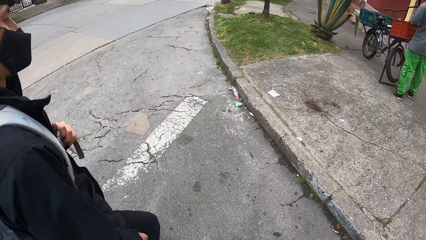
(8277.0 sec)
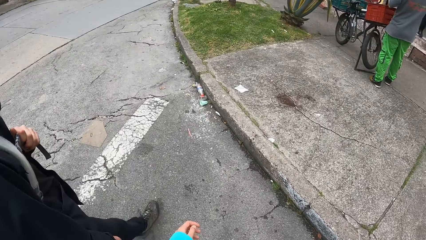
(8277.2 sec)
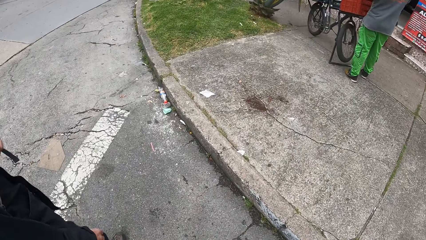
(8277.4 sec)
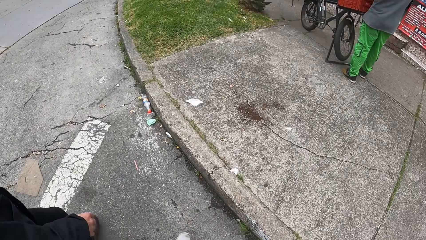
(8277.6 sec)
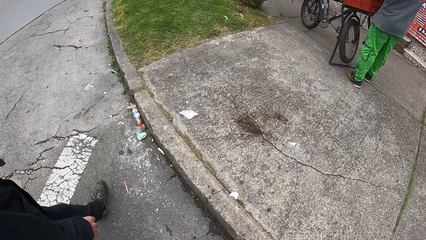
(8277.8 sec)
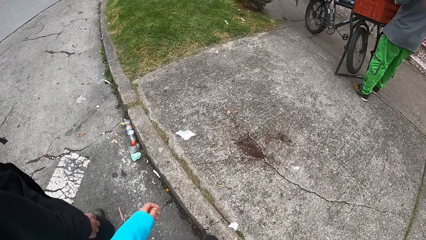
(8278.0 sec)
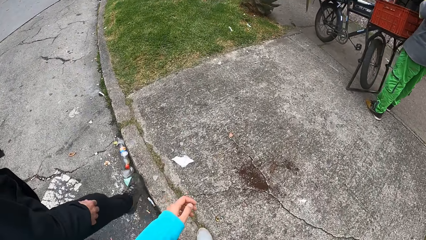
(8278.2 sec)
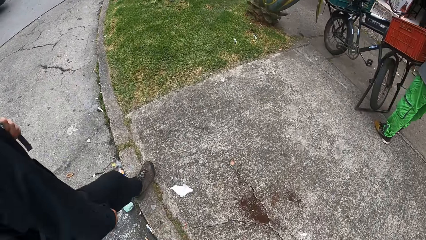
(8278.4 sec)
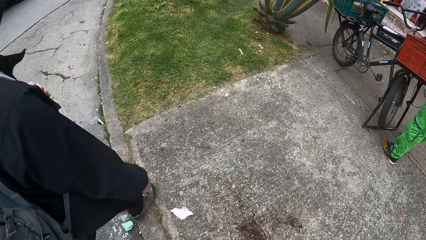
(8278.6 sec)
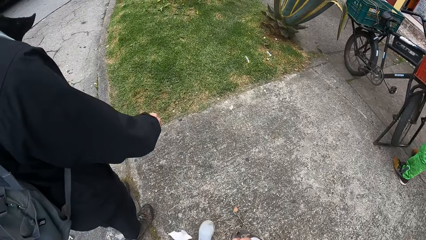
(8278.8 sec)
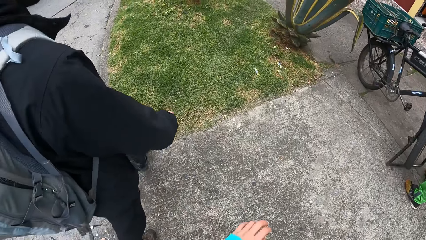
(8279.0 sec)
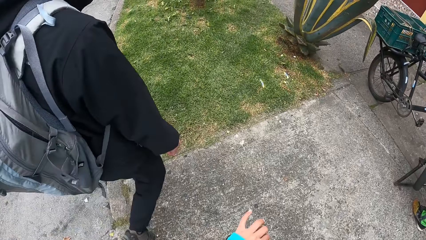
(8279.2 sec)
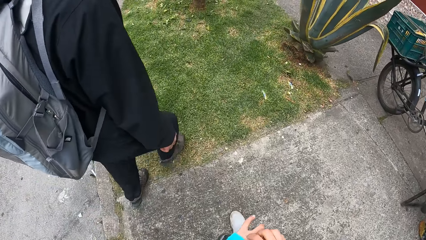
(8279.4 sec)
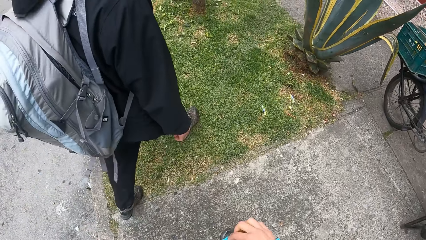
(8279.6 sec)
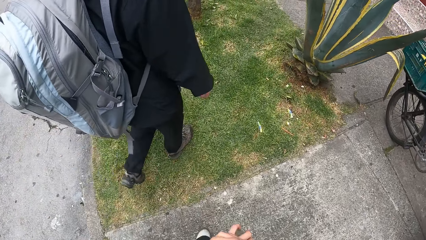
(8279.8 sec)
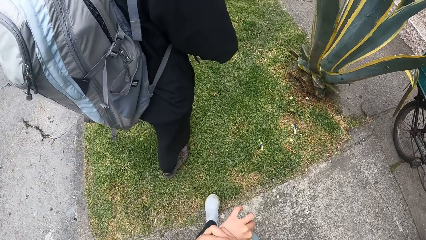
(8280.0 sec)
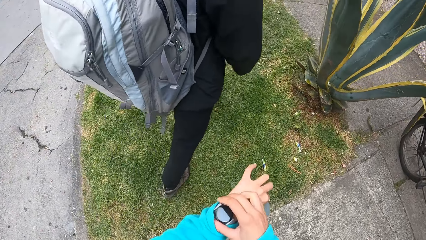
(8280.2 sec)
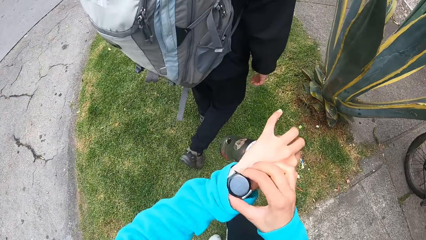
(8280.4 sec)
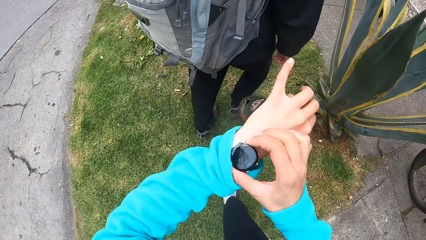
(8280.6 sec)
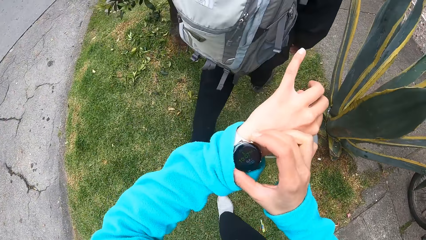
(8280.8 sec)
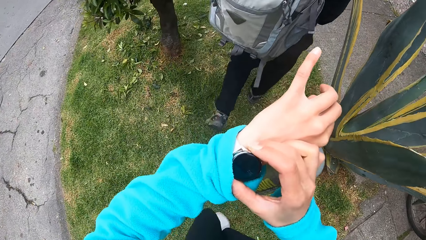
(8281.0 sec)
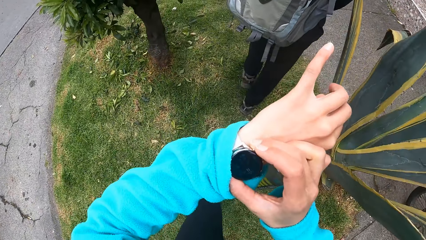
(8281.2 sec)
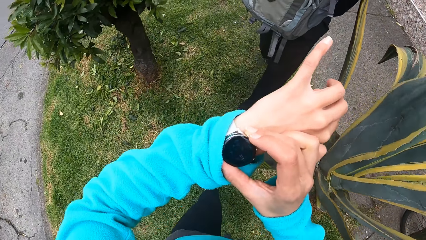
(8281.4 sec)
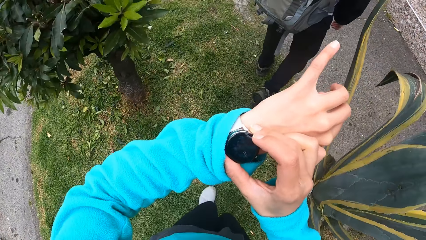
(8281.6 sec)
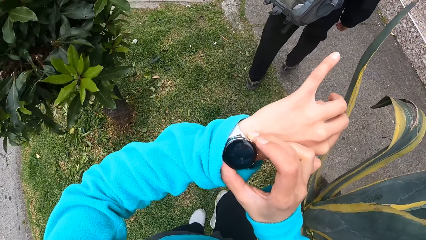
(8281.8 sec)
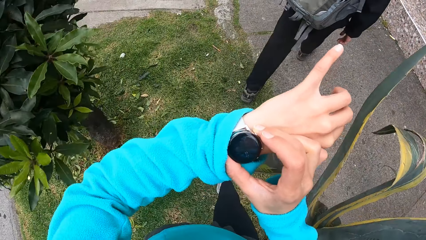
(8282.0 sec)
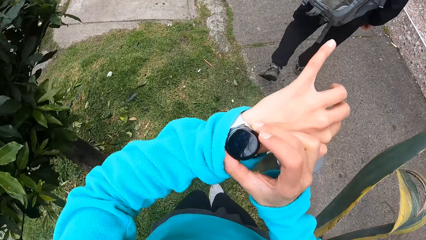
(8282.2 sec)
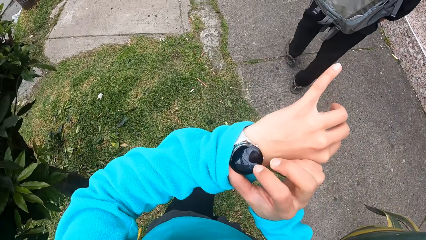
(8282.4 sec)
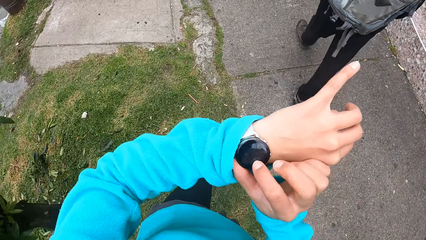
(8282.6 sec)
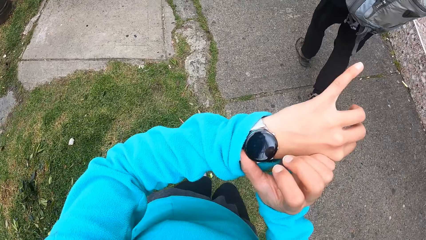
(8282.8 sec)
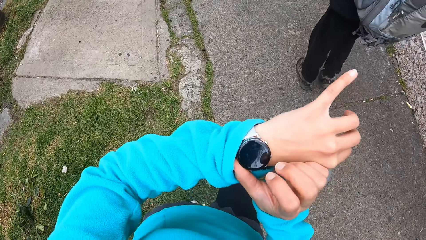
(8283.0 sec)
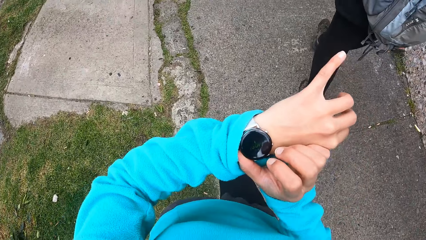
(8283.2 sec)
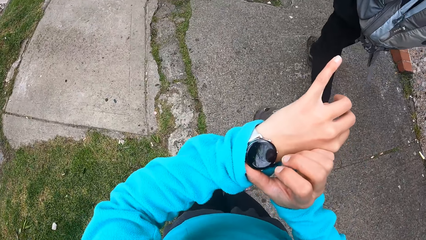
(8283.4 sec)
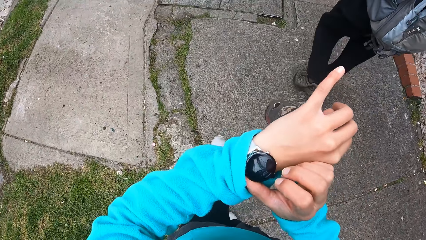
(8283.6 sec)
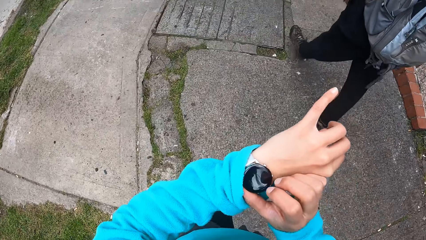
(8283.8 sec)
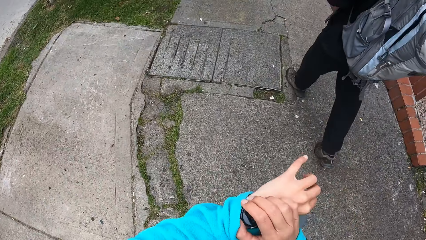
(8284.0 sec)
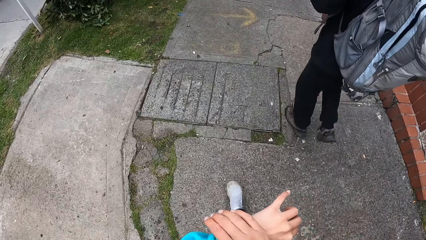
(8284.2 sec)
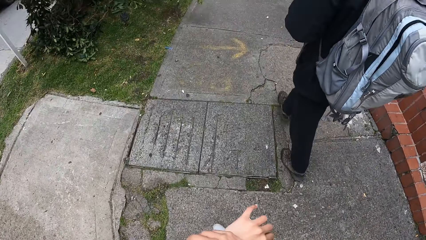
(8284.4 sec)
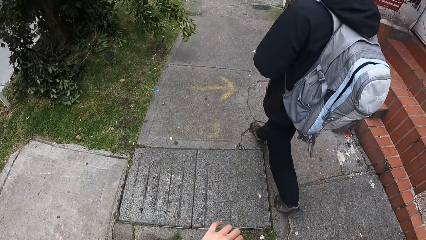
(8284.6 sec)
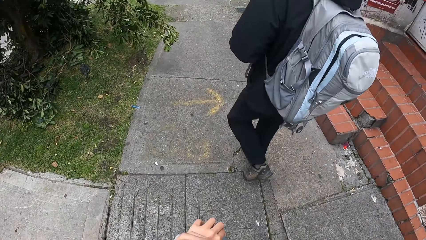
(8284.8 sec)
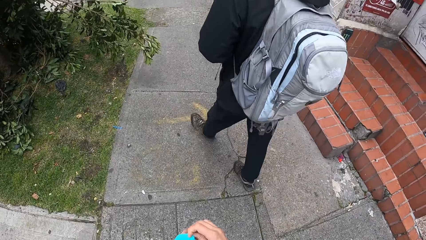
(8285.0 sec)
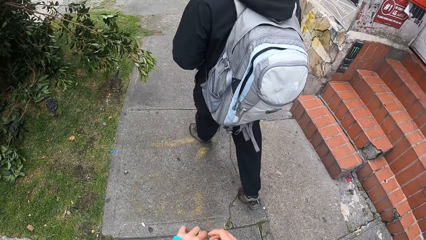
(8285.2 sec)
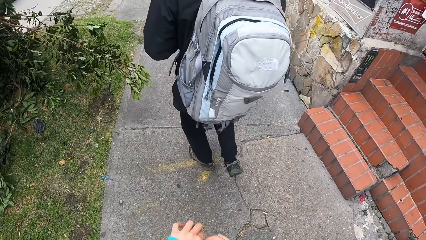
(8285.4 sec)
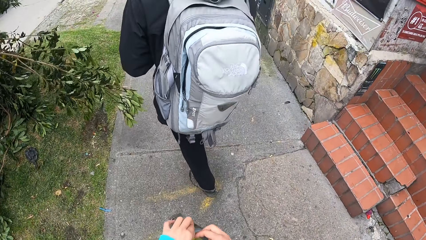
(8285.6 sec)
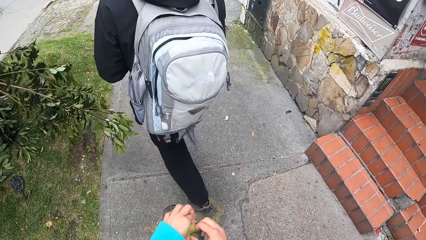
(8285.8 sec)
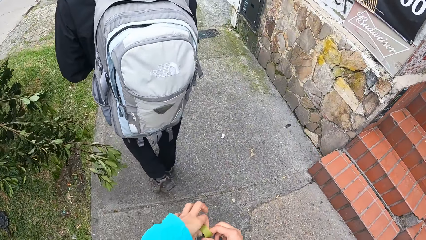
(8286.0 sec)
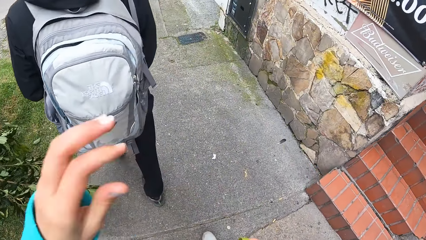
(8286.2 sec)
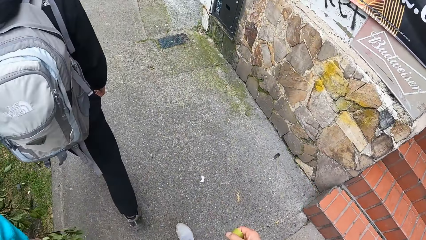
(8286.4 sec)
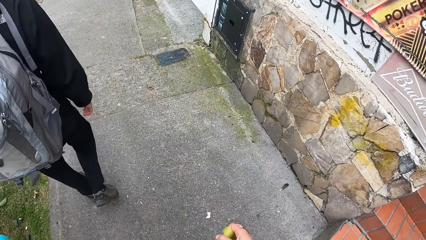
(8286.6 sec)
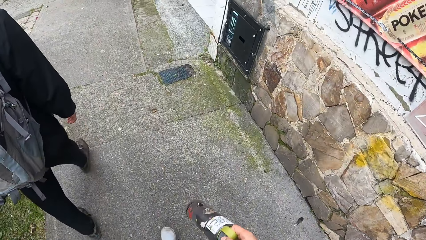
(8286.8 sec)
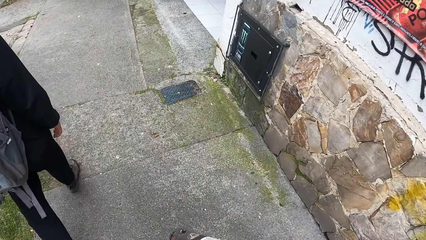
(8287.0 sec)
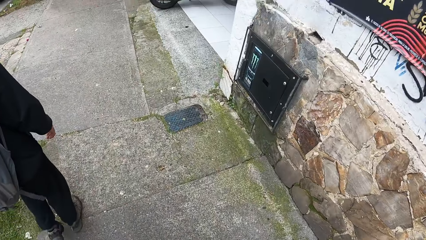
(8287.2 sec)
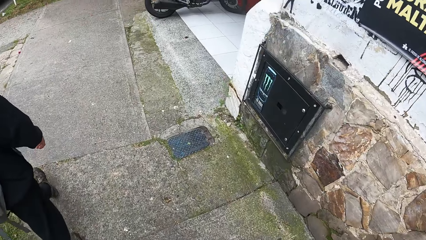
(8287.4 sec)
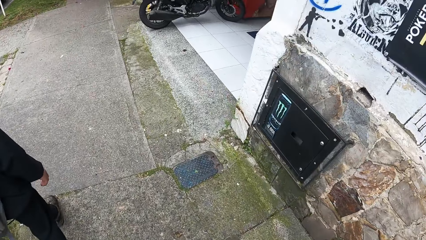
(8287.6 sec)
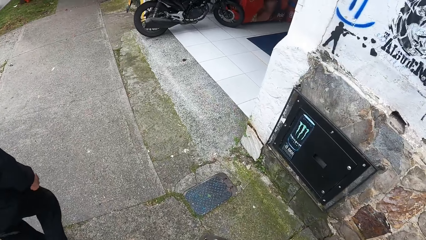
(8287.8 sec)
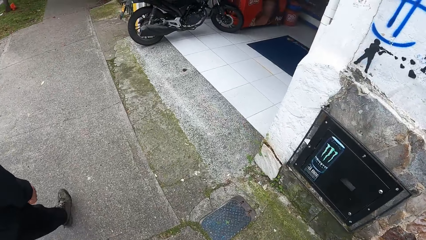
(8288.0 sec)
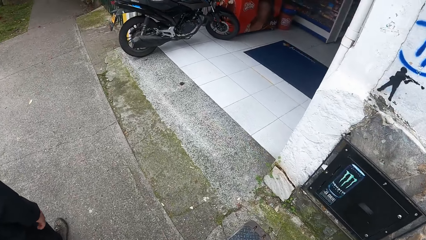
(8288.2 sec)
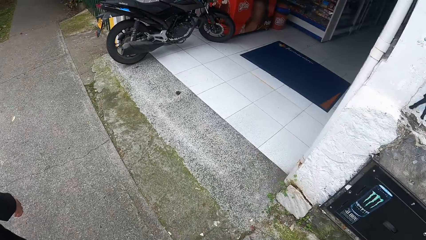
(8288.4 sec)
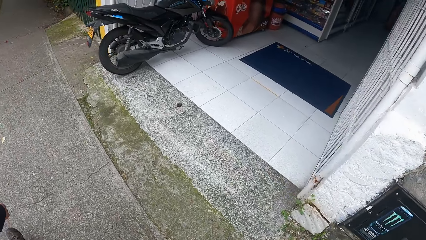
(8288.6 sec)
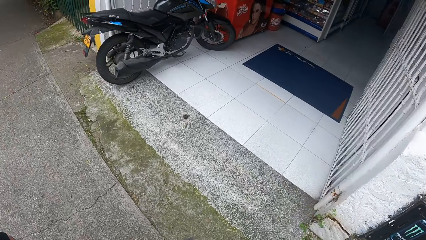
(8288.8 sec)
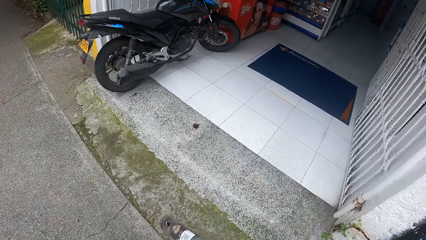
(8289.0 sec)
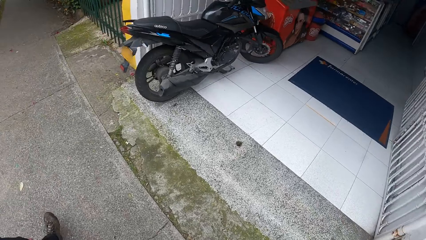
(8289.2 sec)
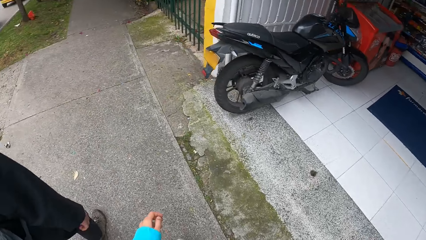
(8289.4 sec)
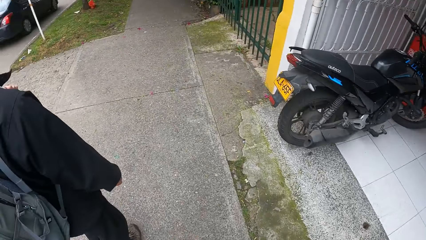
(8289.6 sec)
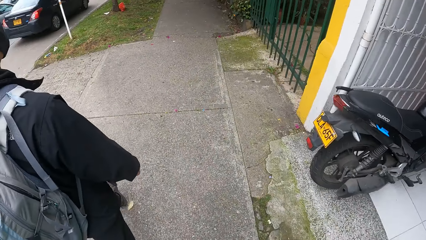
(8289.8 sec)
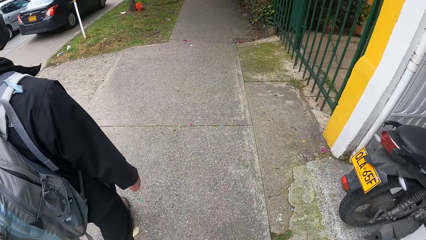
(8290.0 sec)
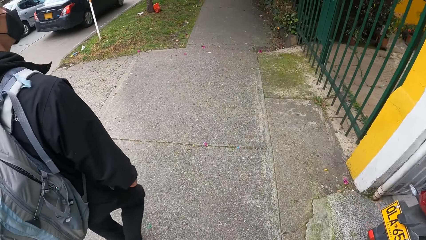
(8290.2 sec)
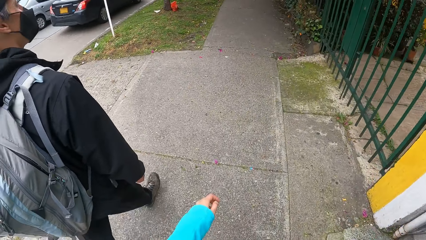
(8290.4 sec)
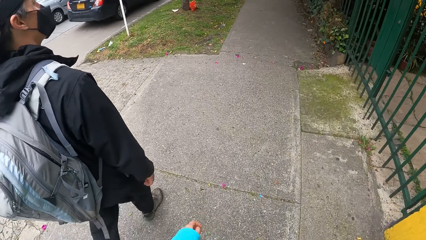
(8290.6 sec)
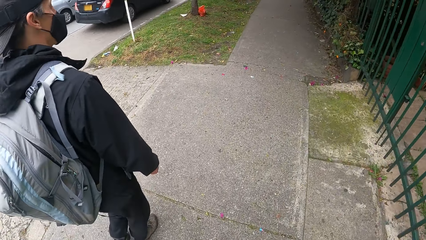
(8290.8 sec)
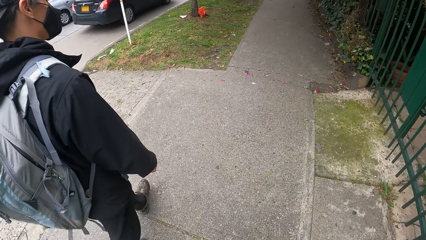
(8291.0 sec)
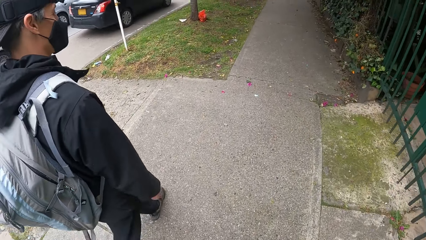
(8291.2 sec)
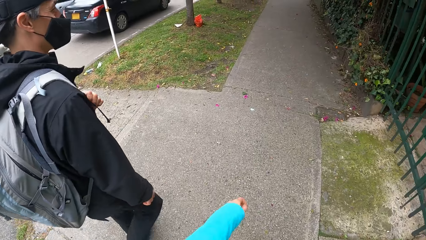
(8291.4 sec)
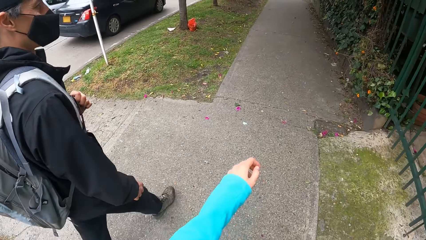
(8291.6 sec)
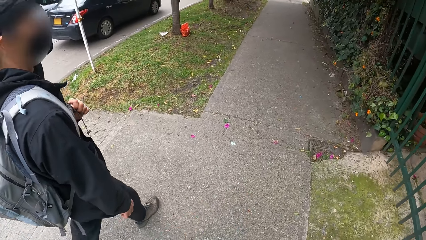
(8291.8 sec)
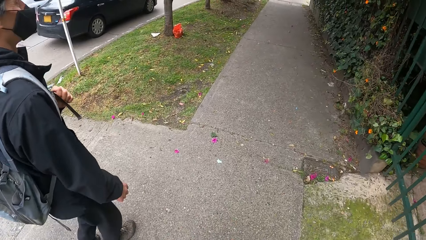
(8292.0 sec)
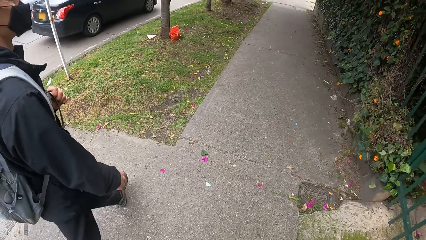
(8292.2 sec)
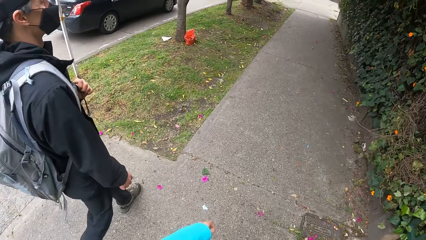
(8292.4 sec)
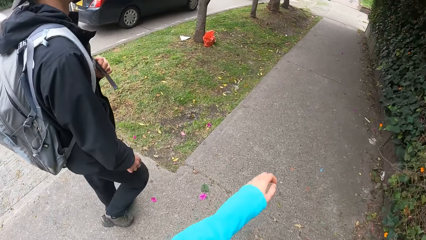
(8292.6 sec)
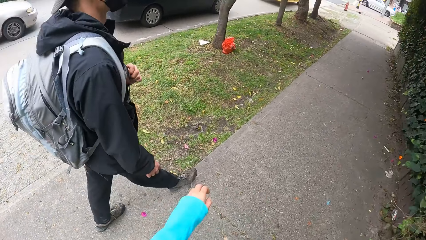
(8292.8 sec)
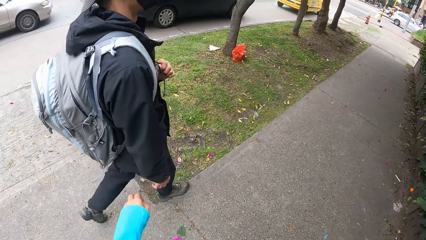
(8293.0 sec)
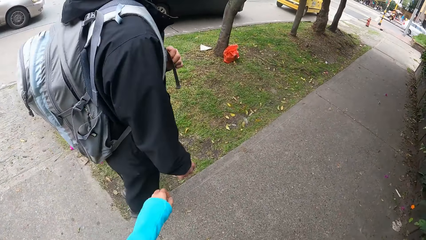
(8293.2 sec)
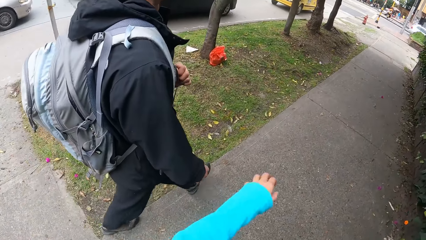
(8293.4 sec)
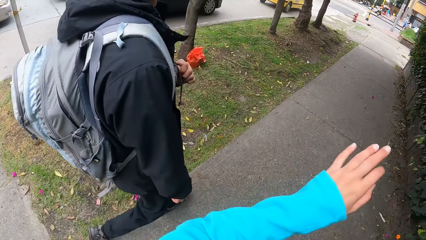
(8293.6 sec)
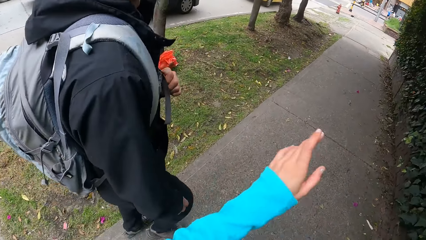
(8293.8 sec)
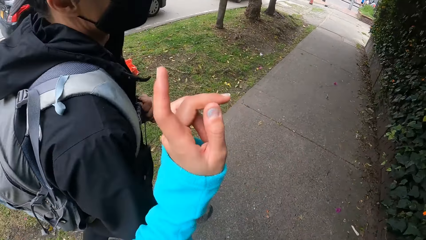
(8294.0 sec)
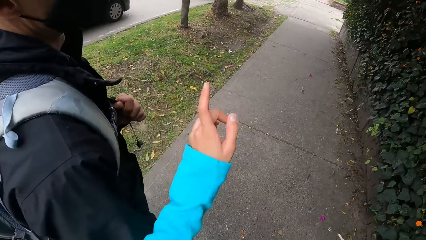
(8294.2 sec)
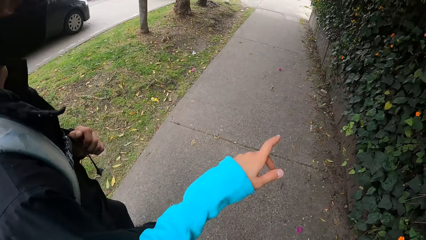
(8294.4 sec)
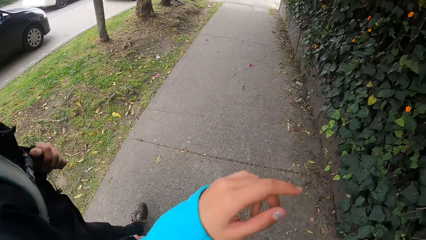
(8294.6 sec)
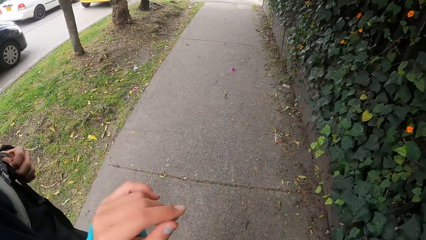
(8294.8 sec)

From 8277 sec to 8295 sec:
The camera wearer walks on the sidewalk. He operates a wristwatch on his left hand with his right hand. He walks on the grass and looks at the wristwatch. He walks on the sidewalk with a man. He passes the water bottle in his left hand to his right hand. He interacts with the man.
